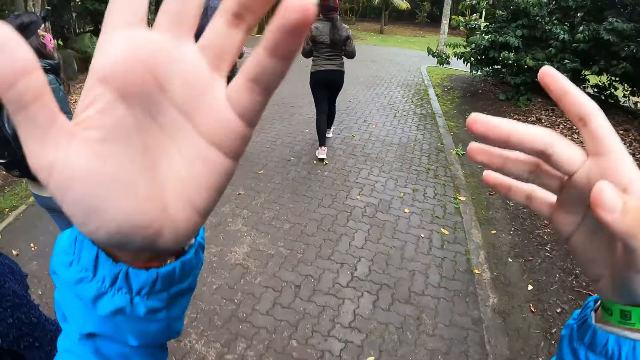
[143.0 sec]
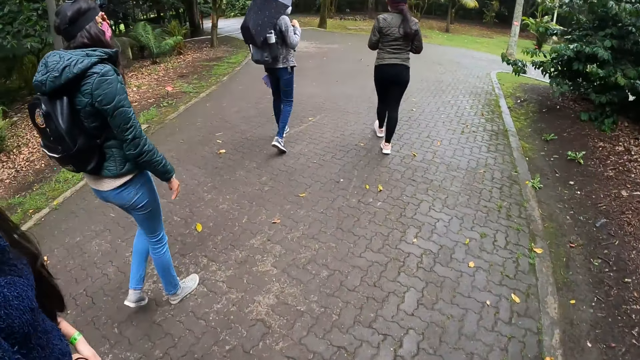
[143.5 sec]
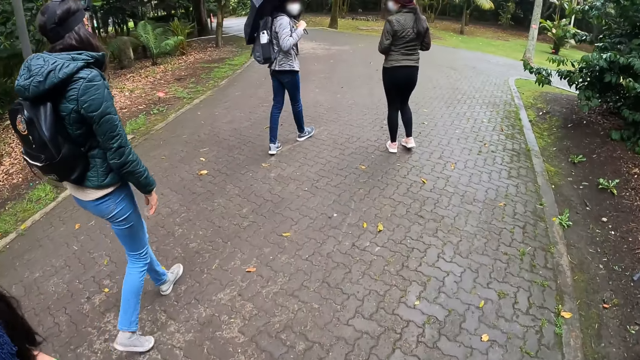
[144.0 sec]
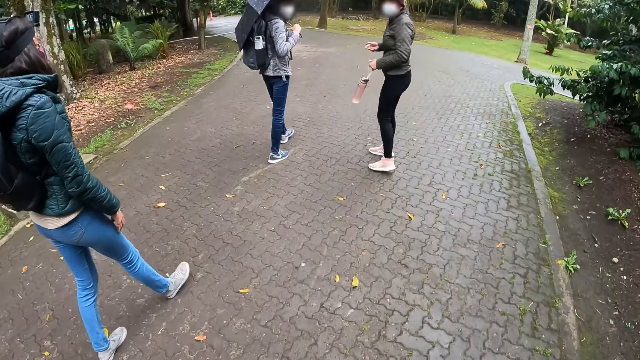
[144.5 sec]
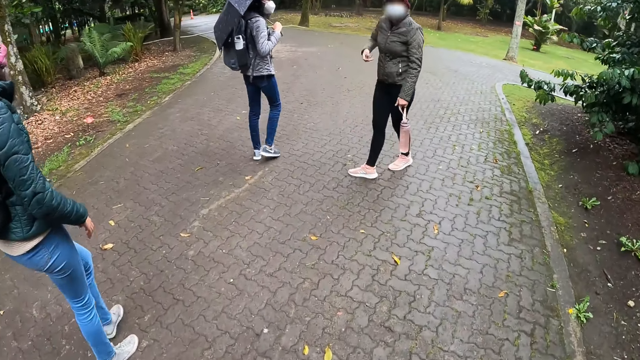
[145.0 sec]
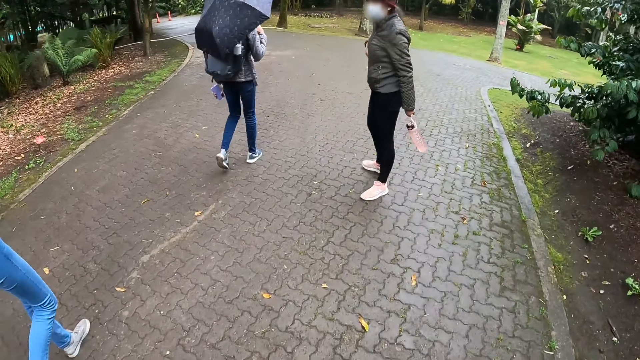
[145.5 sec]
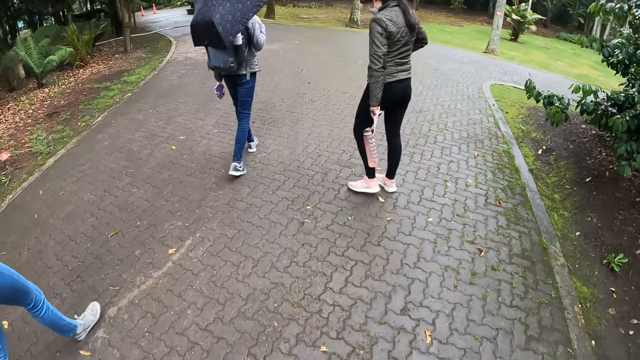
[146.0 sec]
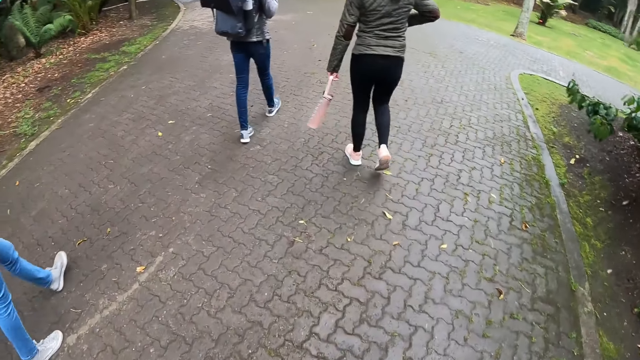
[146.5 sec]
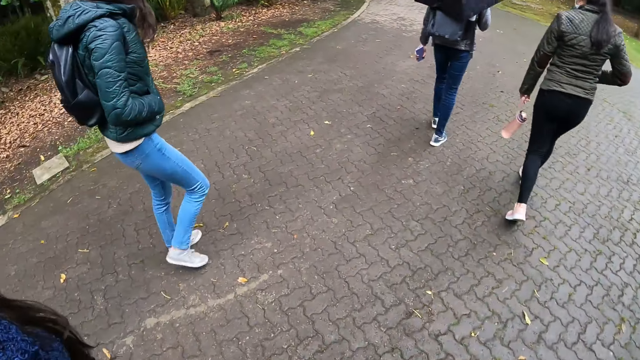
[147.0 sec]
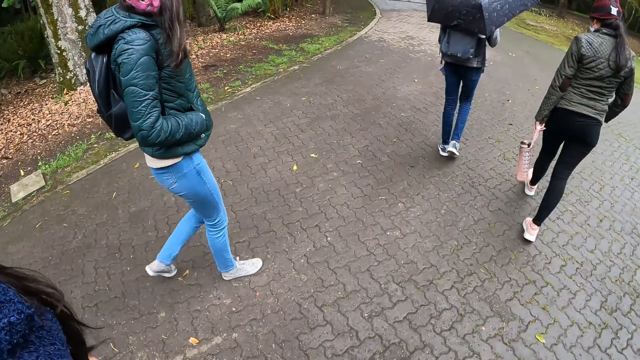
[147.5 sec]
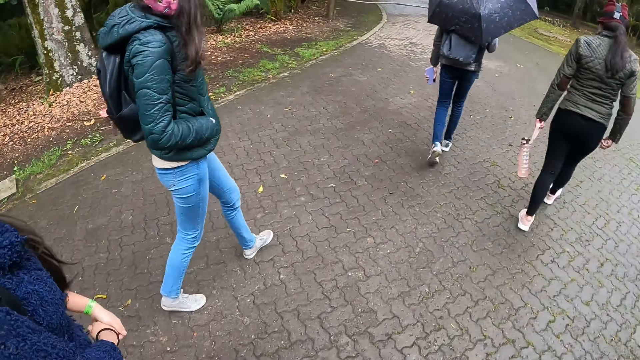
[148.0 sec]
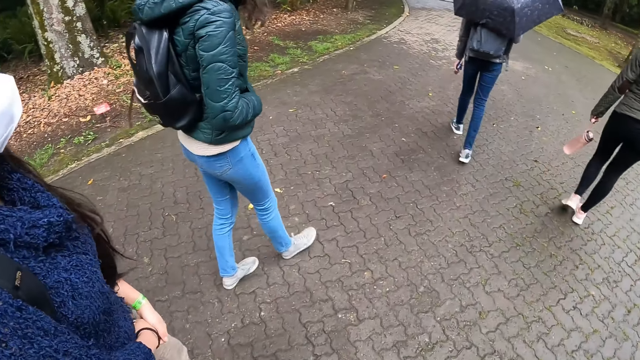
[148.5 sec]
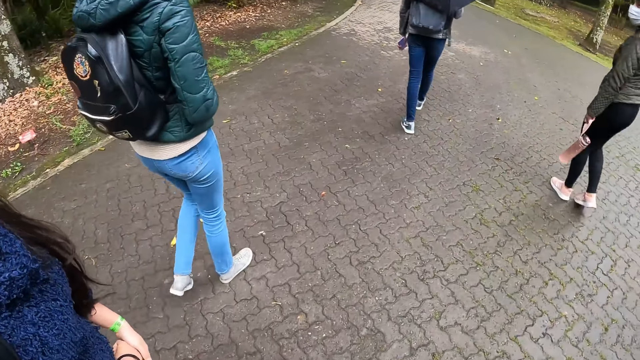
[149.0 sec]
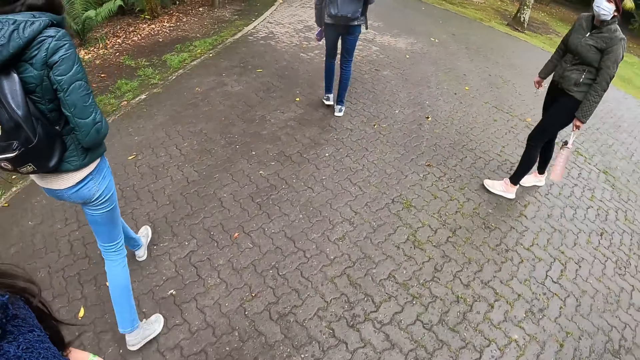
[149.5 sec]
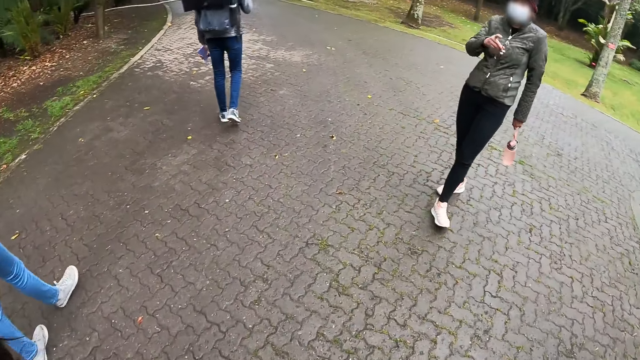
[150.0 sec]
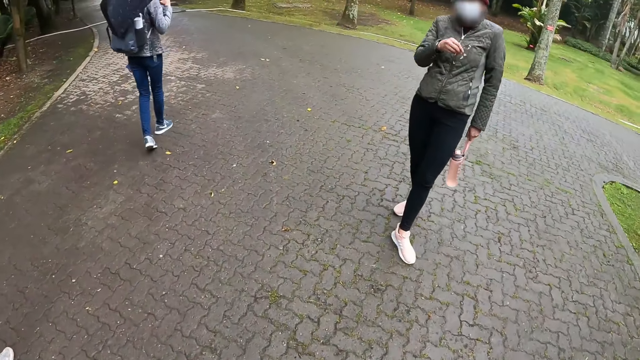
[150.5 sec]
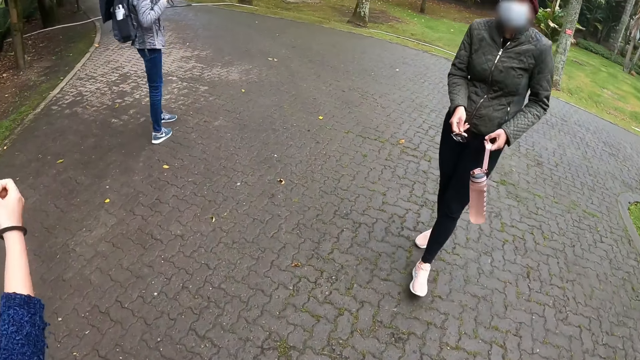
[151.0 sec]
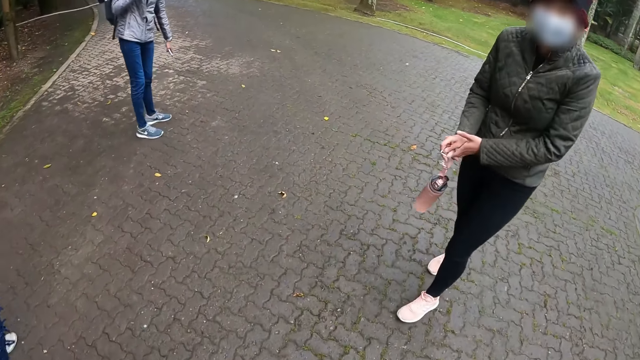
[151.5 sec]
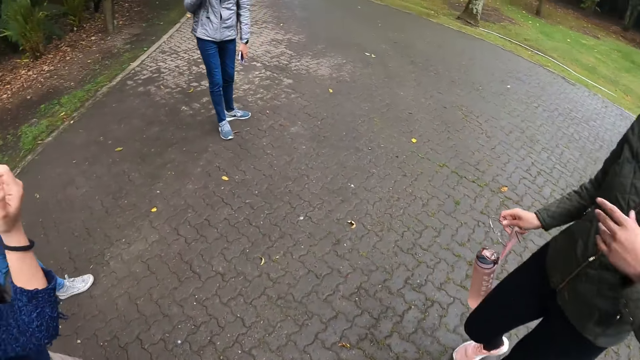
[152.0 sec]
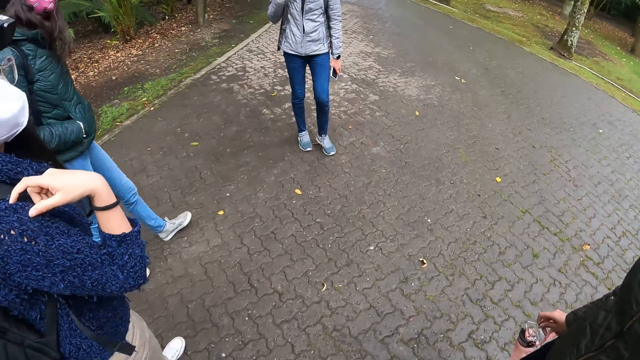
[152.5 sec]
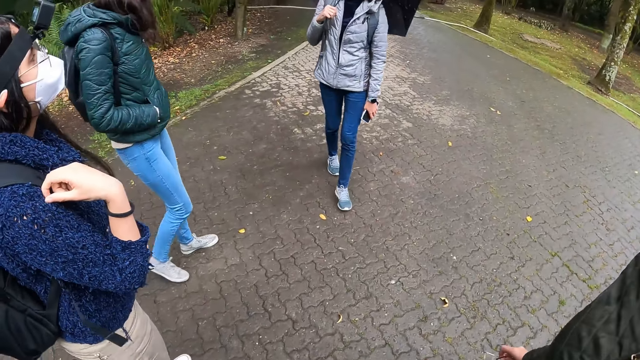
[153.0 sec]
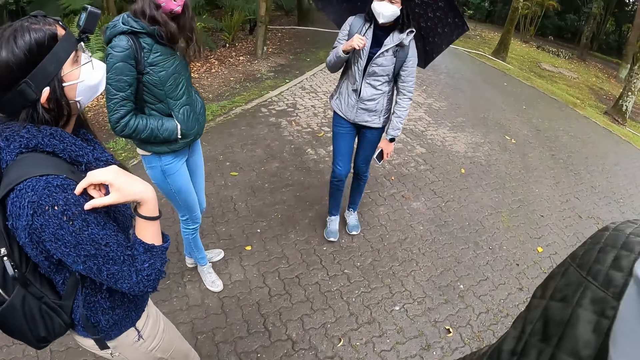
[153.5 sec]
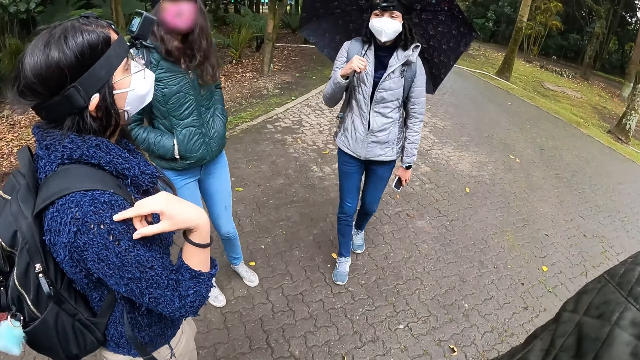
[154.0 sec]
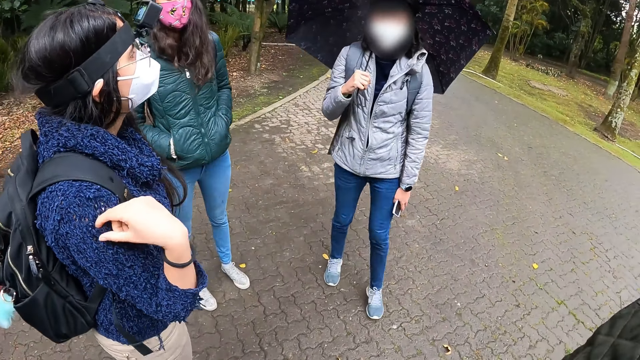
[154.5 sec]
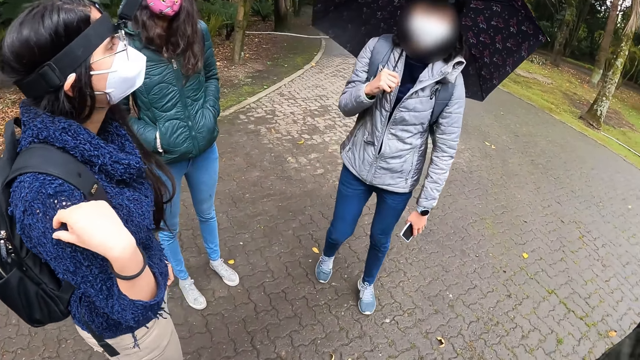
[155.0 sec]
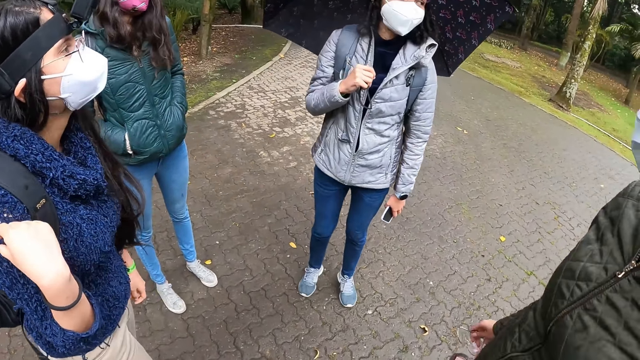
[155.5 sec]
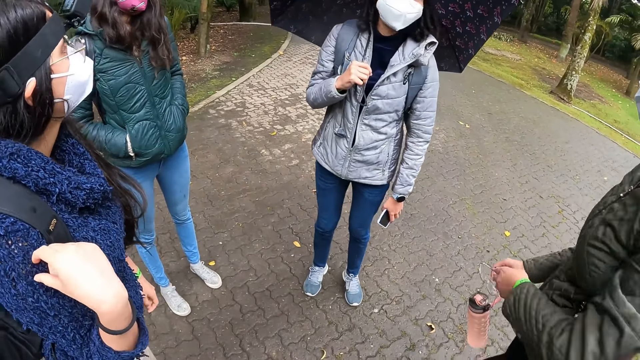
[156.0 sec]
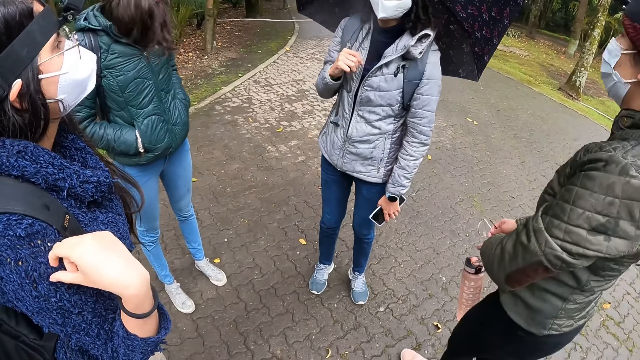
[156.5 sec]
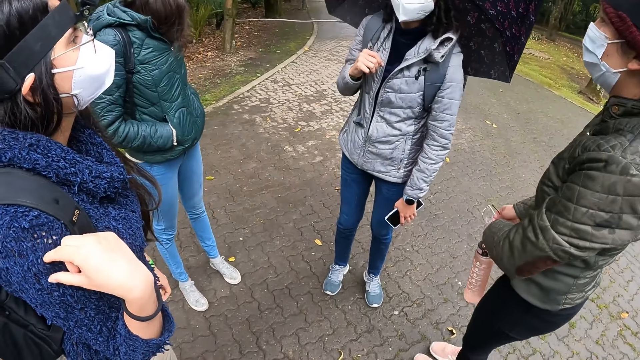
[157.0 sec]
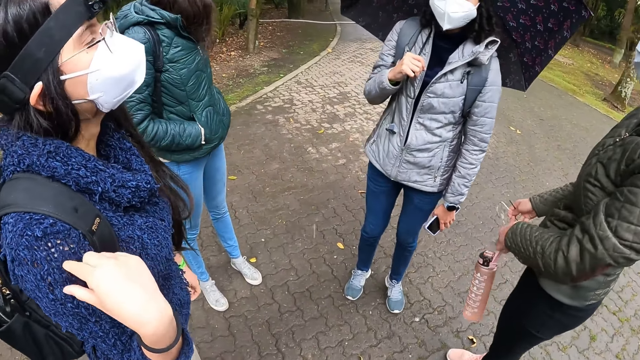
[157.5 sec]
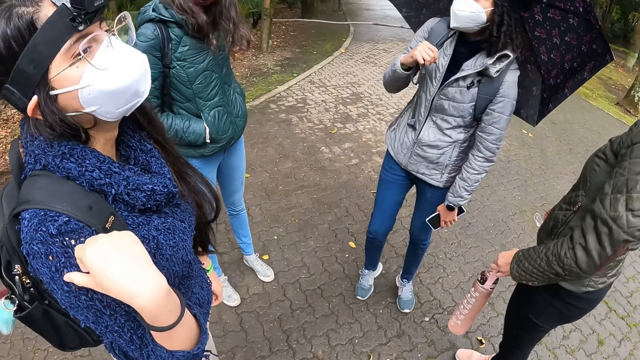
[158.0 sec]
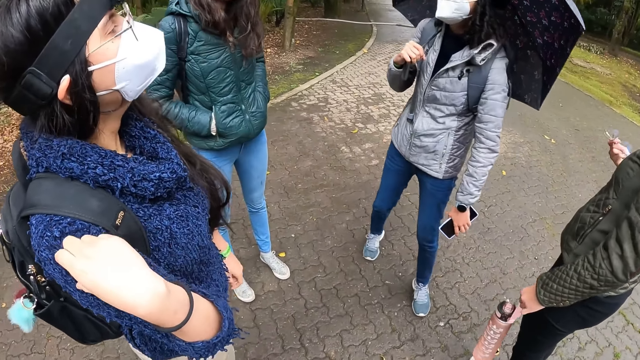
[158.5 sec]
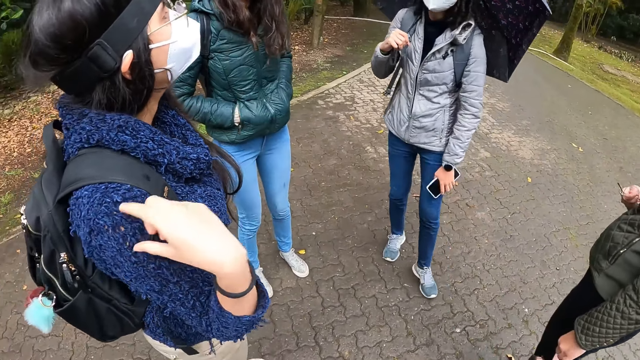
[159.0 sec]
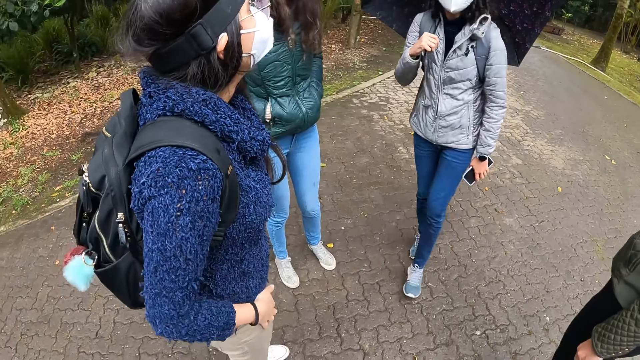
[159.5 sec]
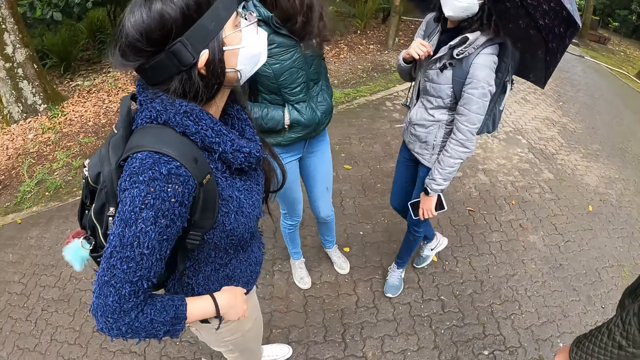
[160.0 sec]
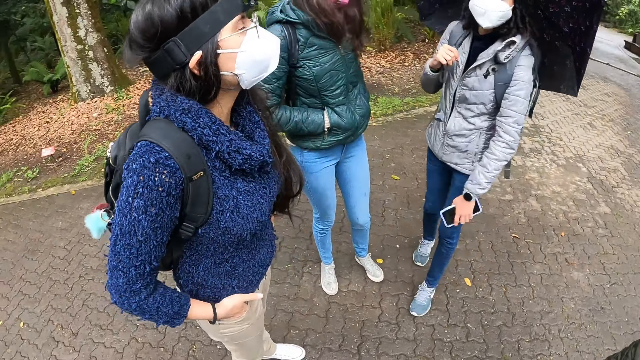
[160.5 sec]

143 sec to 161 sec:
The camera wearer interacts with the four women. One woman adjusts the camera wearer's camera. The camera wearer interacts with the four women.

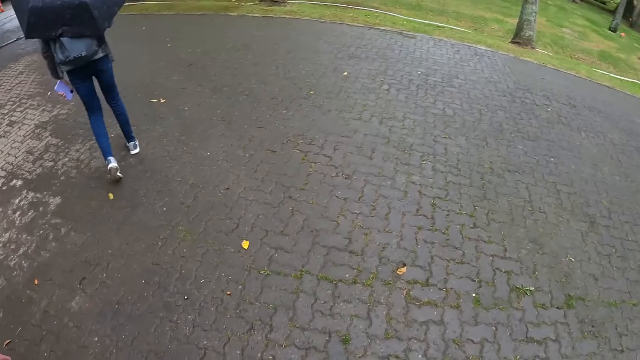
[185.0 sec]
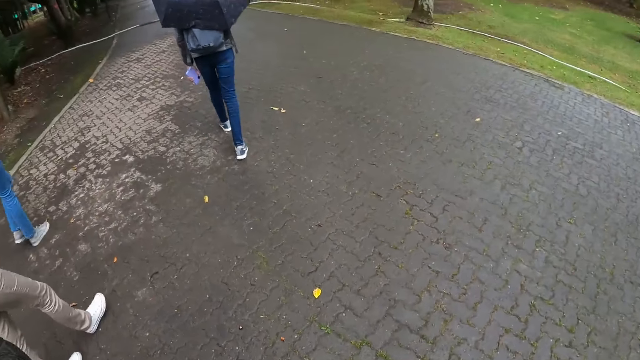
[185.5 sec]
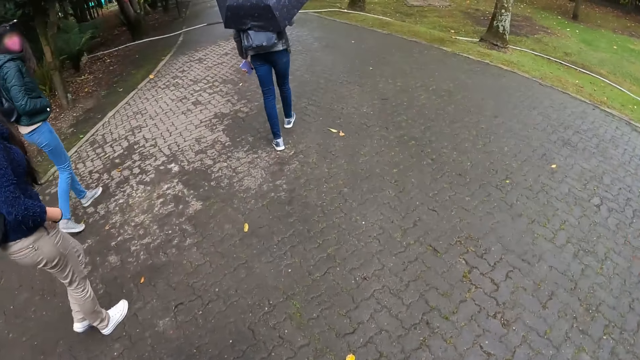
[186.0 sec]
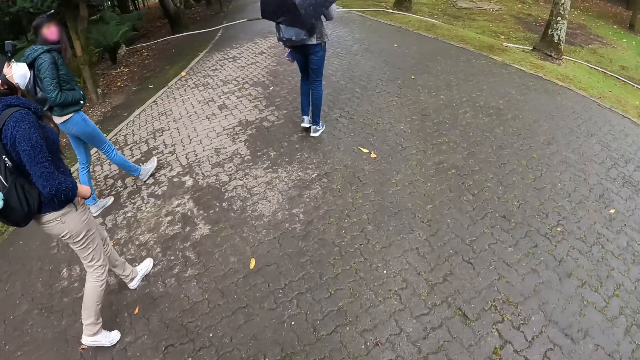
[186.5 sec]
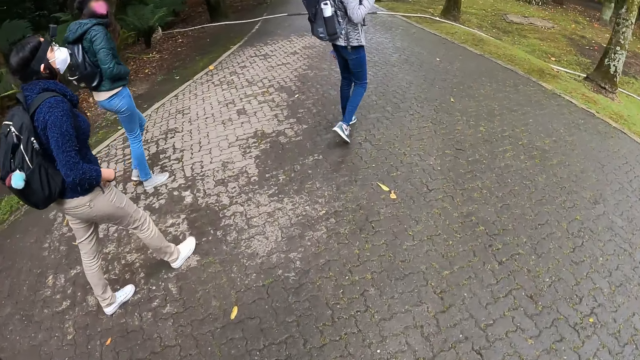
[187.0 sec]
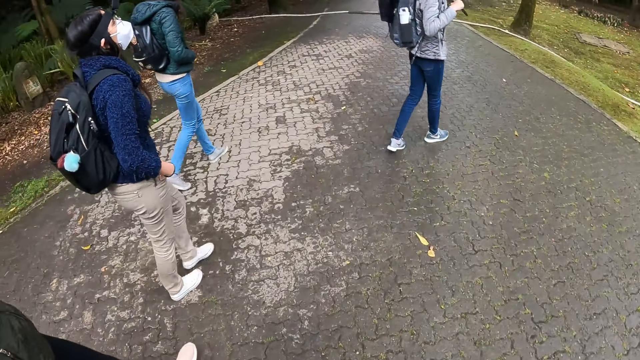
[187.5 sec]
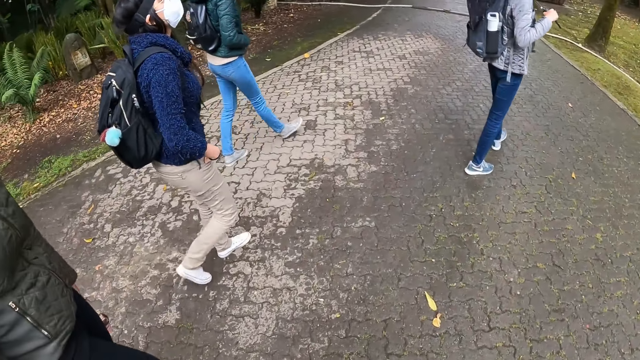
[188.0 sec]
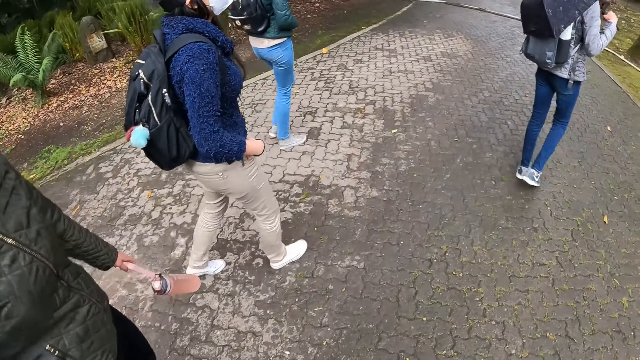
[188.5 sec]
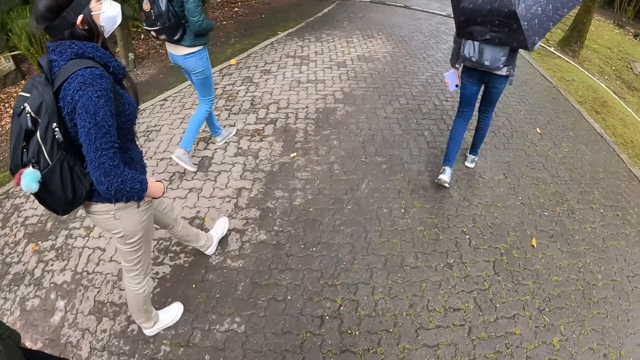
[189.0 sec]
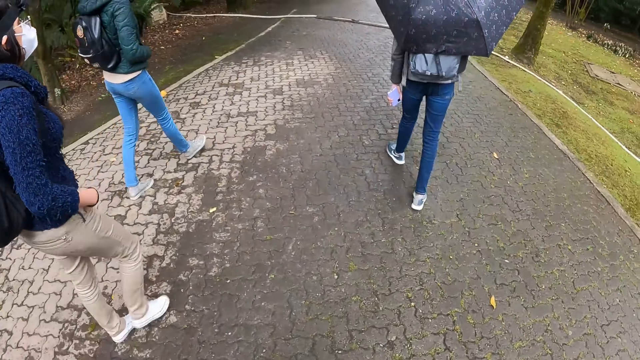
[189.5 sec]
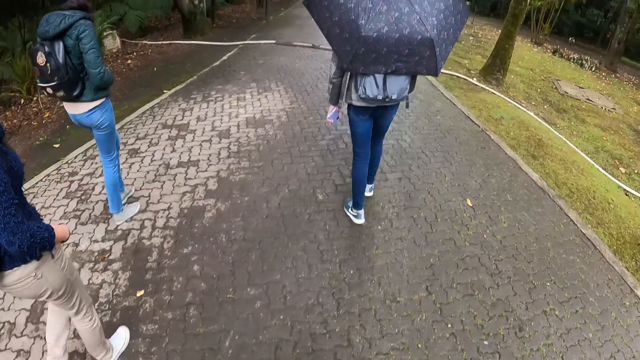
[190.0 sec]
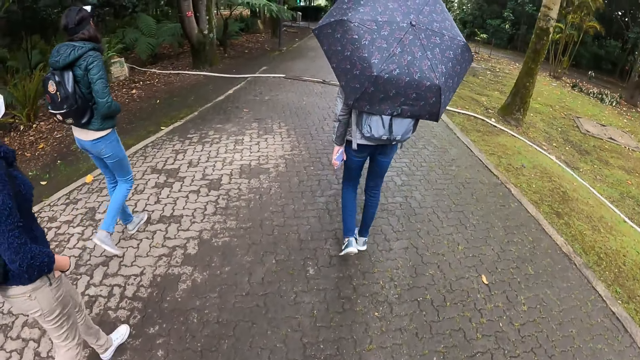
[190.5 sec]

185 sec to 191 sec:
The camera wearer walks on the pathway.
